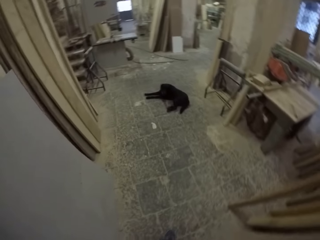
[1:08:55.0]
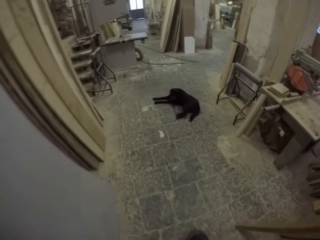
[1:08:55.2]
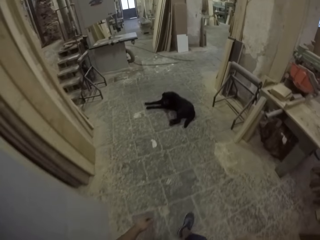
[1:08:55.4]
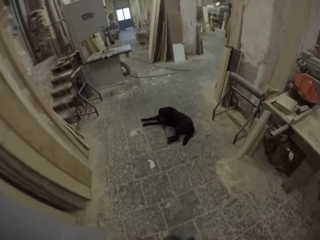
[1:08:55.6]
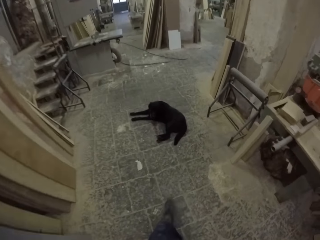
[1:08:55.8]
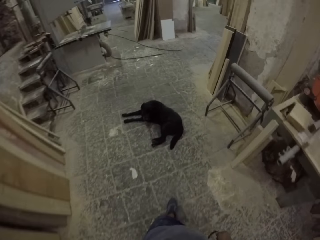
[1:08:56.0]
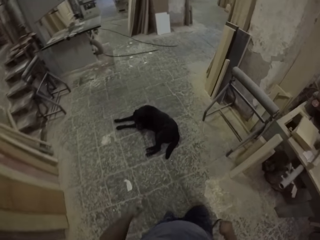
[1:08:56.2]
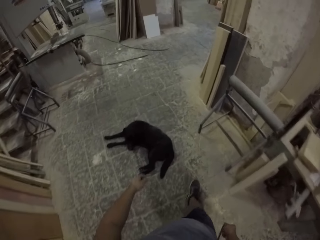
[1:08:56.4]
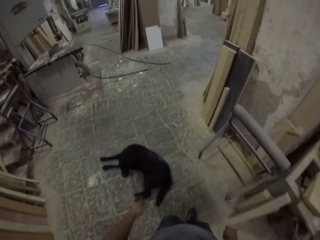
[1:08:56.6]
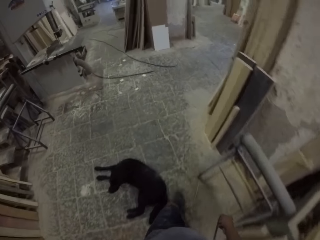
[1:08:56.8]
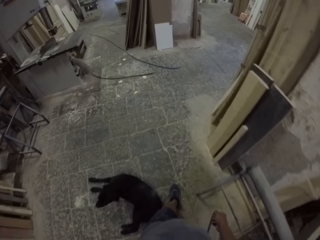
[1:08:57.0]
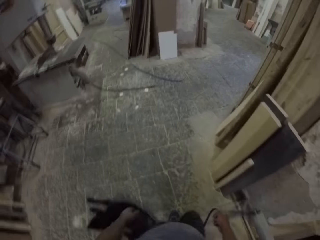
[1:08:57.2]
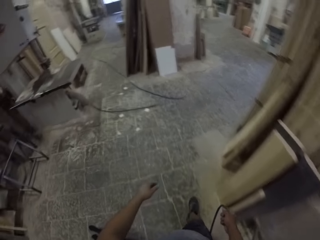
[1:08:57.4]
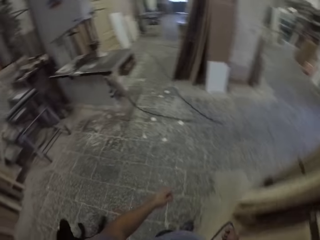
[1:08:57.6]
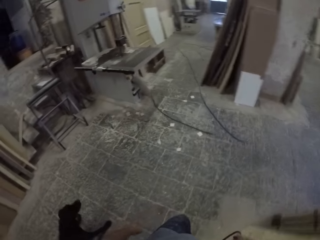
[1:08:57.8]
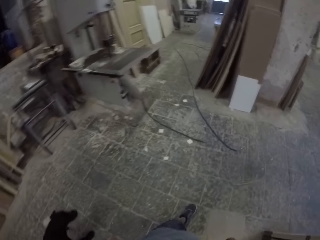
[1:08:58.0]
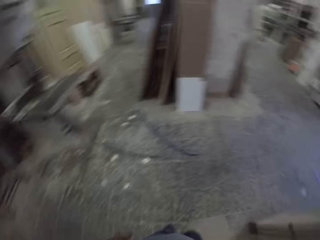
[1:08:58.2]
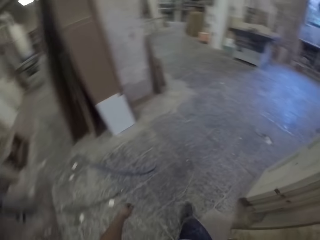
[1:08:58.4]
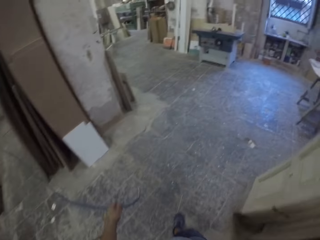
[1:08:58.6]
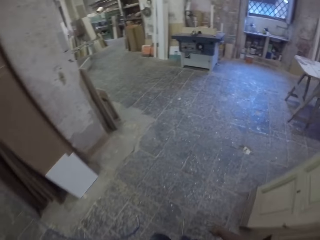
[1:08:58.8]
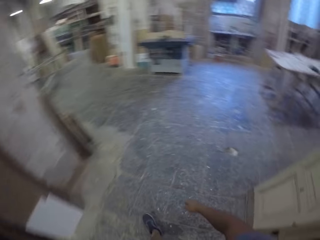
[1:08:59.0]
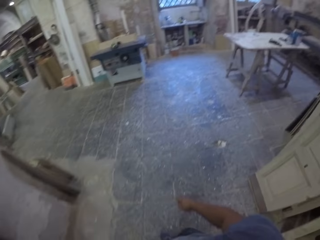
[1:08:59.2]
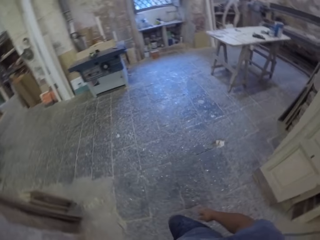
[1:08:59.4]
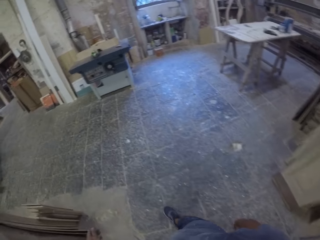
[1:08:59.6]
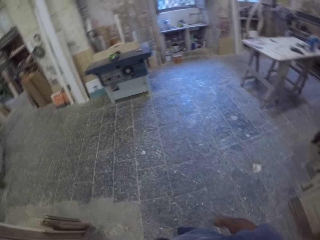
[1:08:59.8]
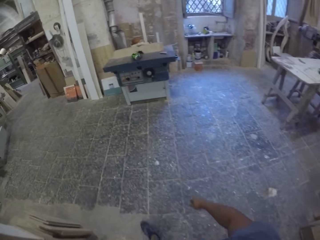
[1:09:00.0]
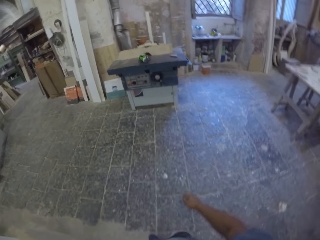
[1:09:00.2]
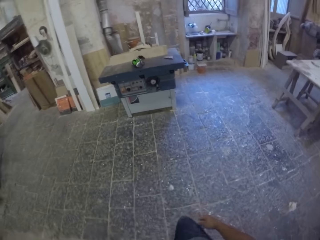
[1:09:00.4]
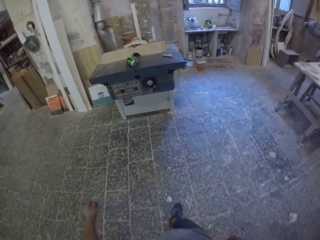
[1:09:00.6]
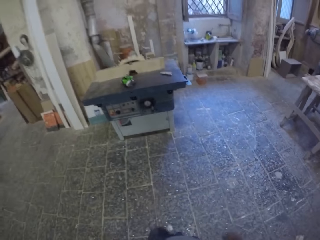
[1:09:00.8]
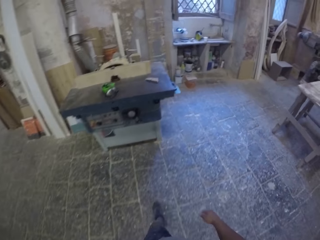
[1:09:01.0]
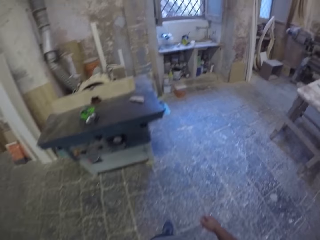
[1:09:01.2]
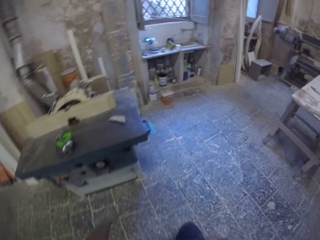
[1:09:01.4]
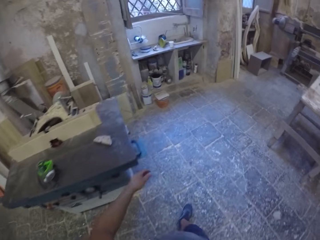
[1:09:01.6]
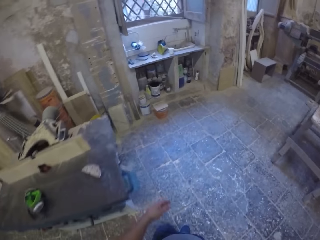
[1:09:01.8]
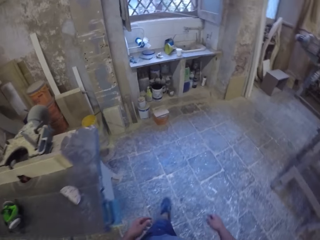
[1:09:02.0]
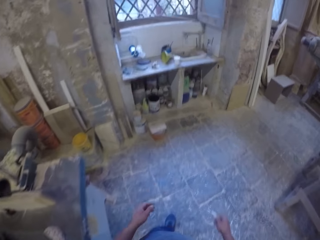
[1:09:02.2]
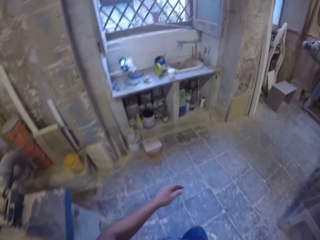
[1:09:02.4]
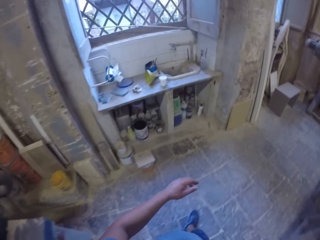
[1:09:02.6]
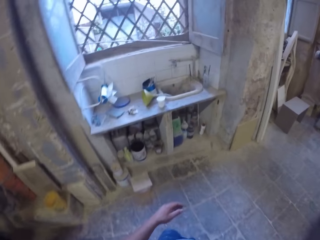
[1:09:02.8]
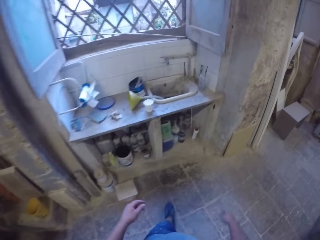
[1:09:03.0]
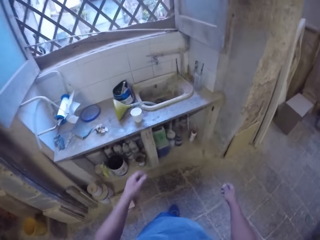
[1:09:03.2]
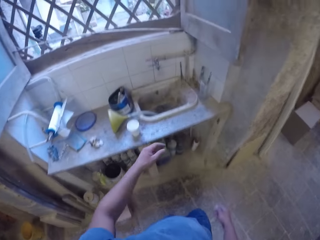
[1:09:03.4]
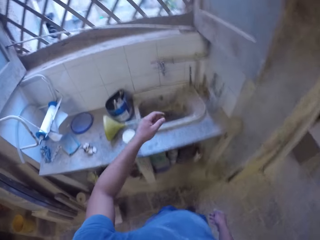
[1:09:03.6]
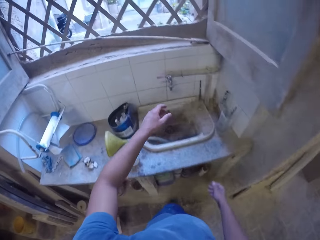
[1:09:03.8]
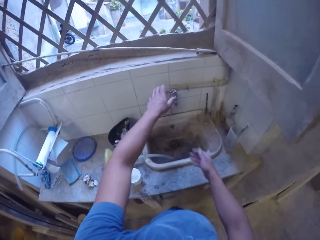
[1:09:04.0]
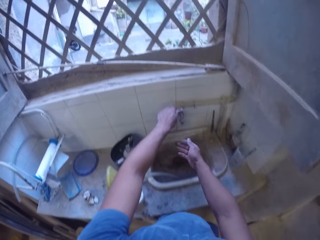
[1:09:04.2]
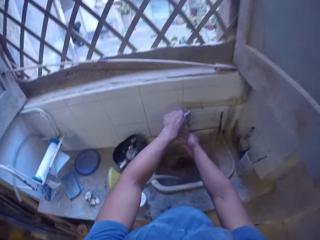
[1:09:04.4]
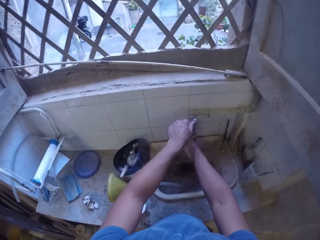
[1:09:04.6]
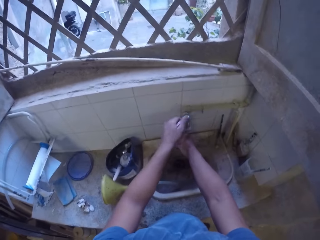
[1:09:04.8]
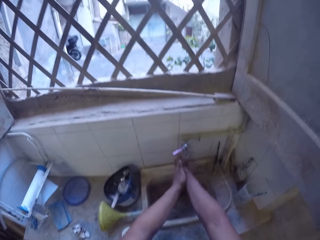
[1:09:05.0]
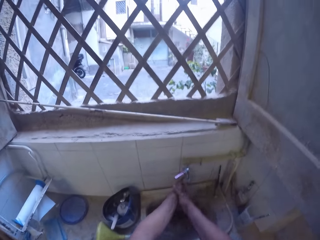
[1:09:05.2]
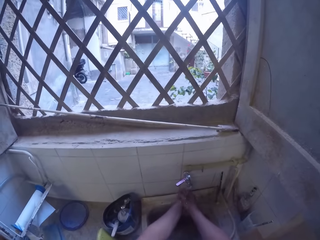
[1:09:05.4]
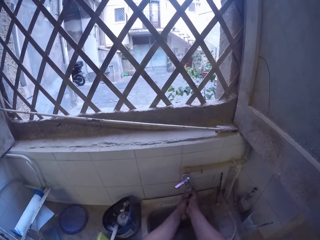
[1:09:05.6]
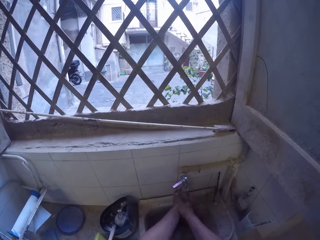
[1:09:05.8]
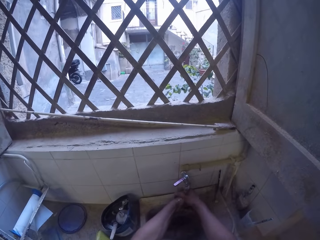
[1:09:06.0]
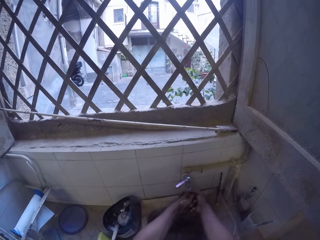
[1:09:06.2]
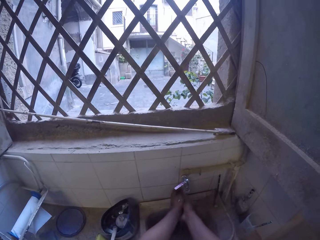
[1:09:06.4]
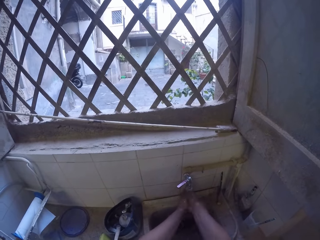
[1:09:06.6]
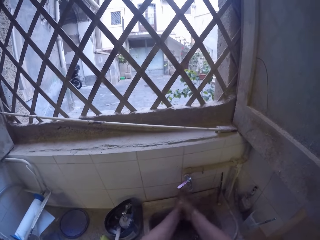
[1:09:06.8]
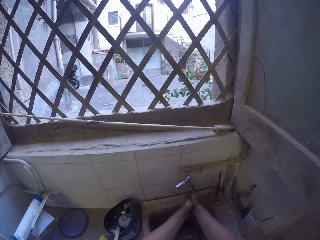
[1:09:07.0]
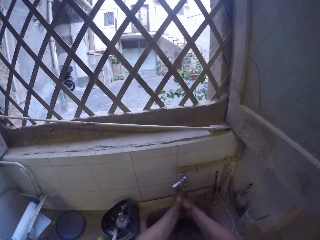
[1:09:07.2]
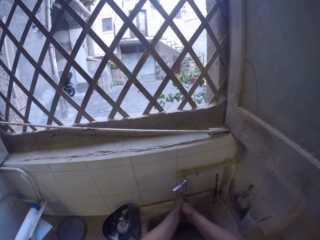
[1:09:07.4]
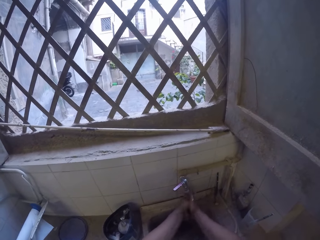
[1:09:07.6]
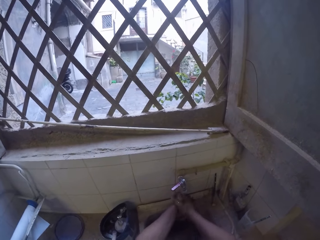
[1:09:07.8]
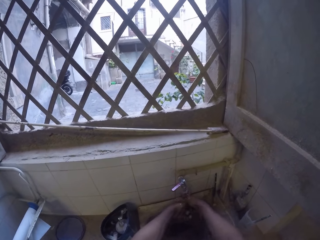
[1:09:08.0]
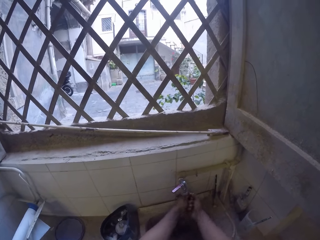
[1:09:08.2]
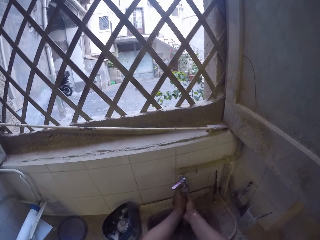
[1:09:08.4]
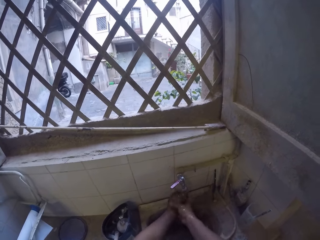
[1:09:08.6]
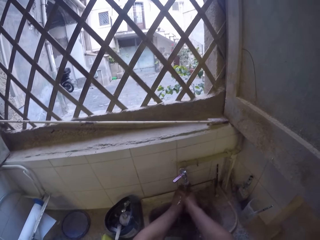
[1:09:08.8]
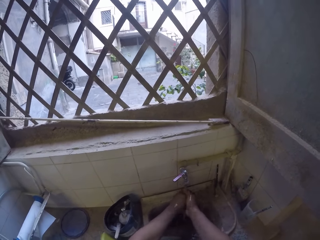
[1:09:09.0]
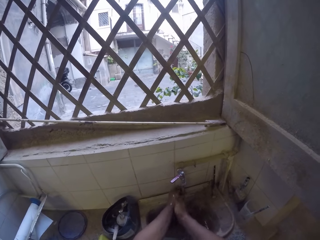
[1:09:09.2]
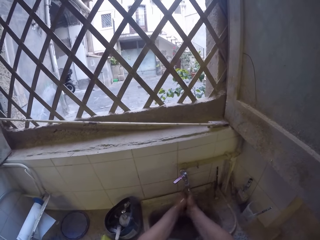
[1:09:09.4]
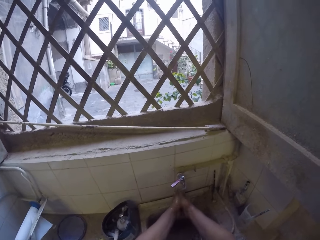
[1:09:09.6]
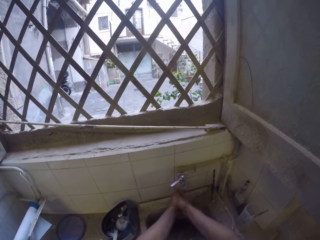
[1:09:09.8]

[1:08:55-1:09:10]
The camera wearer walks around in the room. They open a tap in the room with the left hand. They wash their hands in the sink.

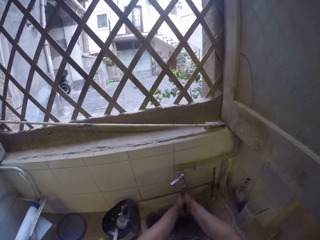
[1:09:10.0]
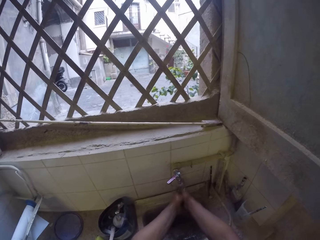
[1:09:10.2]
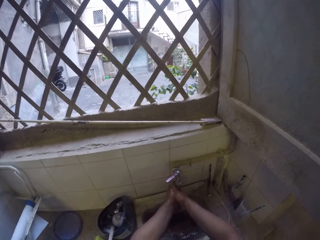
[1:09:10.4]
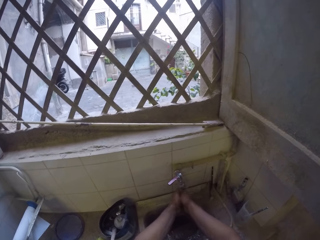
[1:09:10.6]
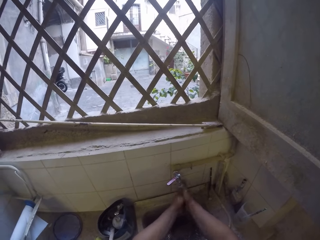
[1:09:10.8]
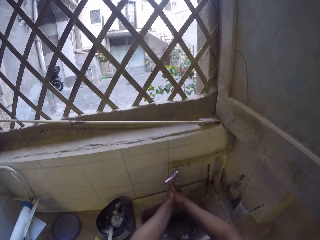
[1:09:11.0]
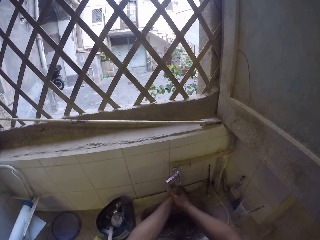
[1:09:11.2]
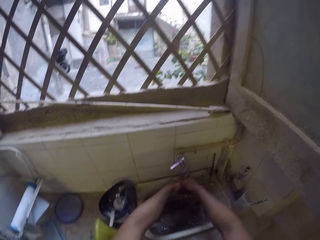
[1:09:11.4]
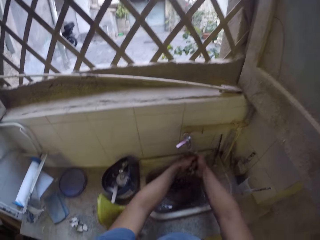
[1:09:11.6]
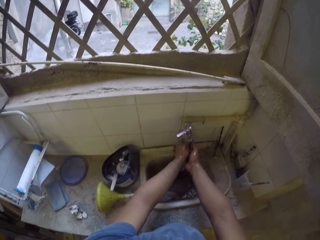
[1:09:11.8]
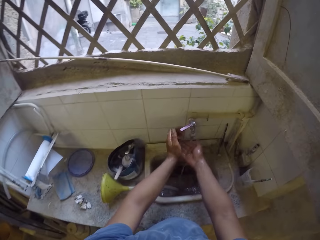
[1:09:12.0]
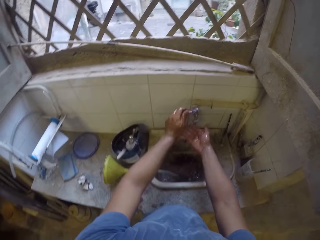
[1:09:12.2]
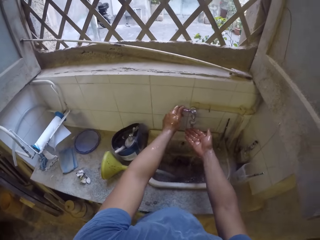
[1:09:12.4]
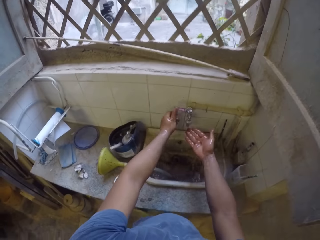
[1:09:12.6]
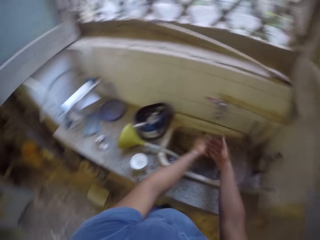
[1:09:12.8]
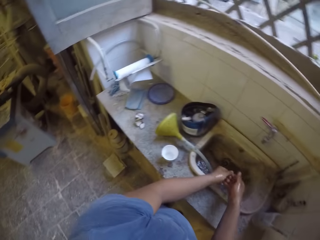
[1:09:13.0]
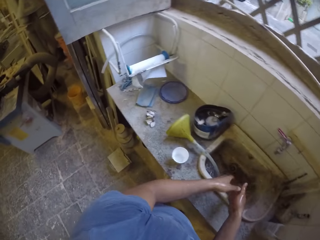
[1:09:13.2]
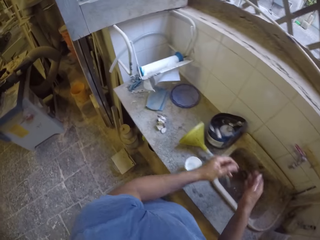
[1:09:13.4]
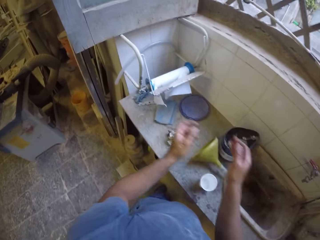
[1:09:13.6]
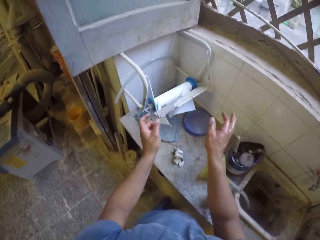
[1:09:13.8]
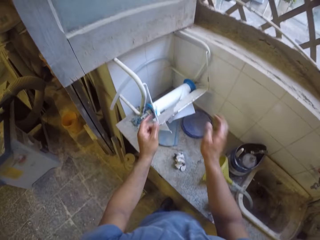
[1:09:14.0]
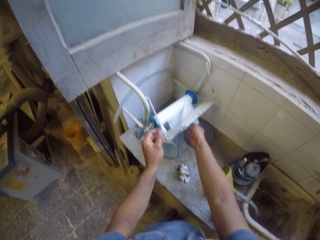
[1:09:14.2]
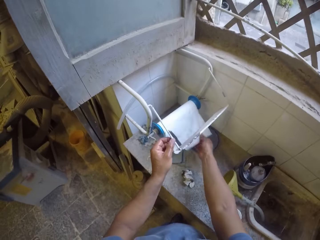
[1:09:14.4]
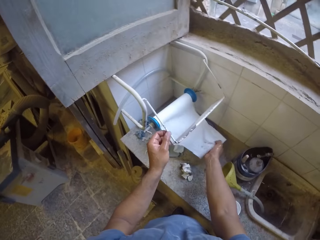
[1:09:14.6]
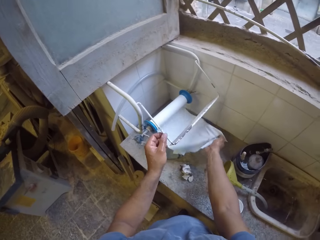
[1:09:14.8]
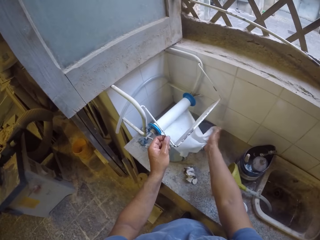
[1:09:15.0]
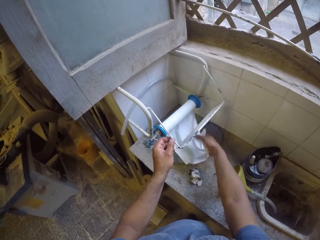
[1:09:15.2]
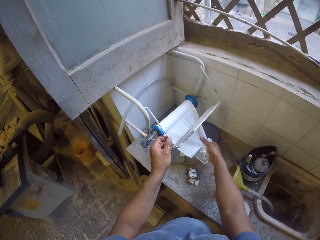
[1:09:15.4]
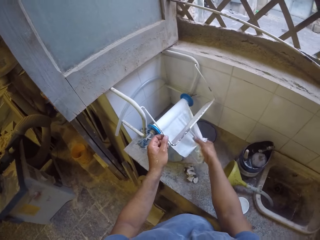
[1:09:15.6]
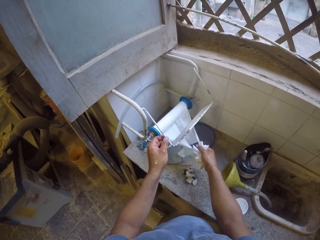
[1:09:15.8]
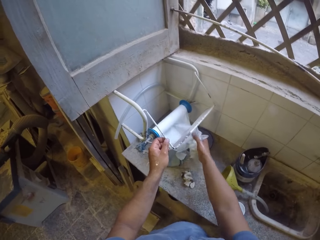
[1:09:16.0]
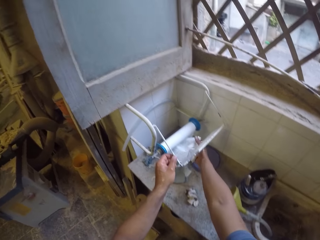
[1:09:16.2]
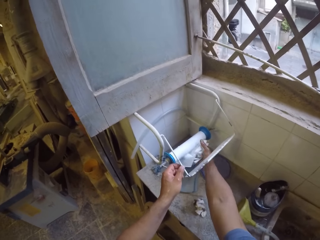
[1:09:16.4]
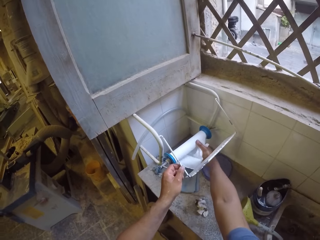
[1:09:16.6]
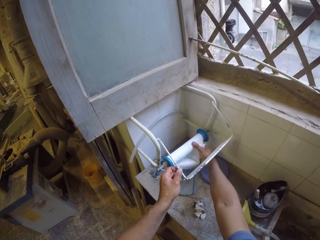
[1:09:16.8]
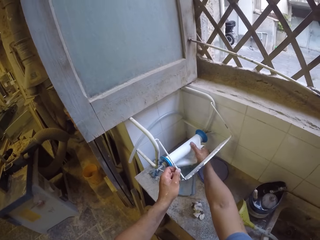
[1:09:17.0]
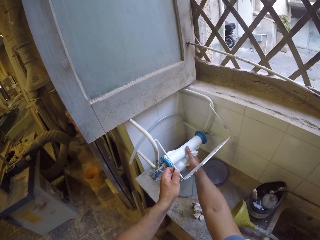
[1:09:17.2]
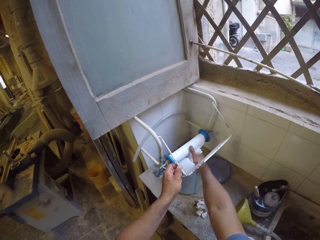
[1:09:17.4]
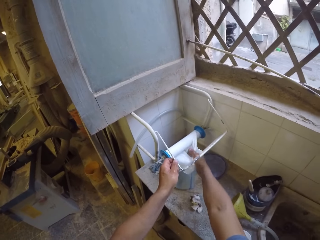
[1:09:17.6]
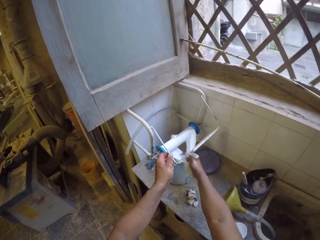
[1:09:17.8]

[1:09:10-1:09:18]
The camera wearer closes a tap in the sink. They turn. They cut a paper towel in the room. They hold a rack.
